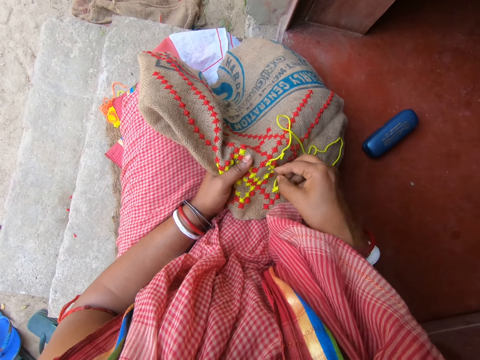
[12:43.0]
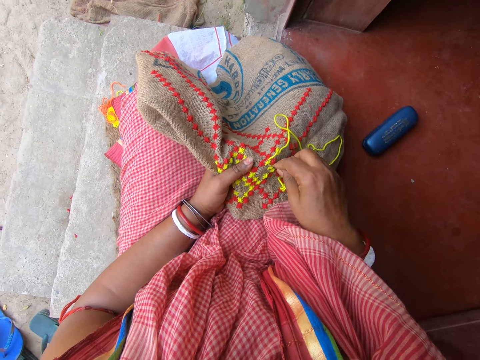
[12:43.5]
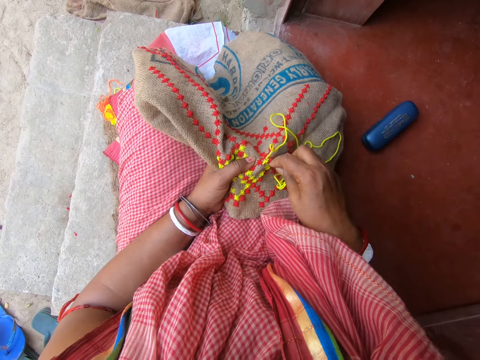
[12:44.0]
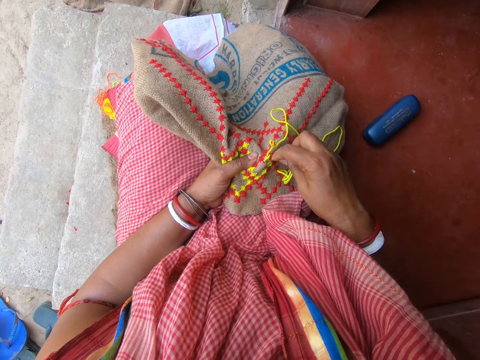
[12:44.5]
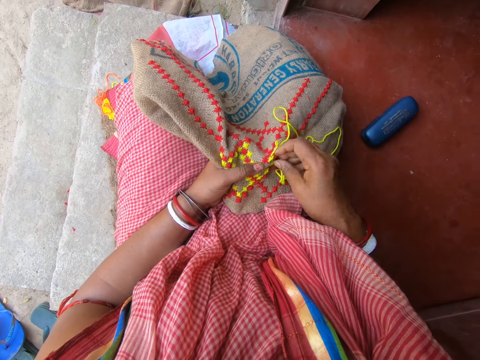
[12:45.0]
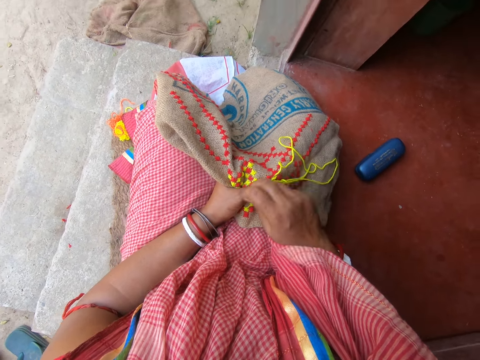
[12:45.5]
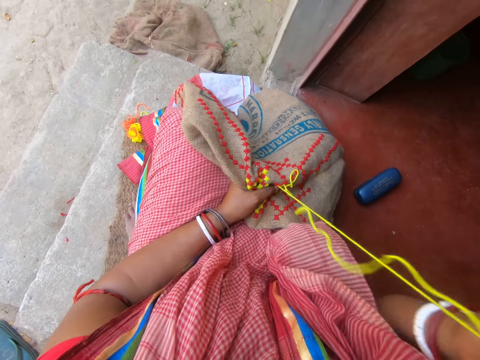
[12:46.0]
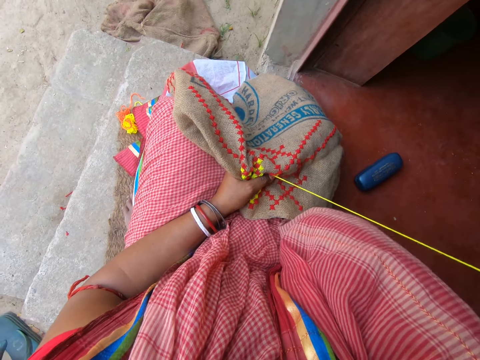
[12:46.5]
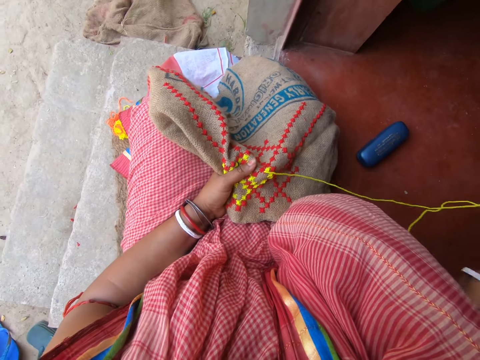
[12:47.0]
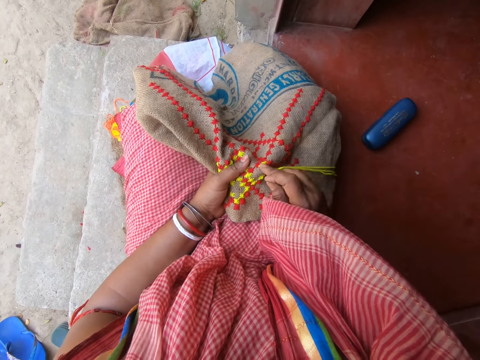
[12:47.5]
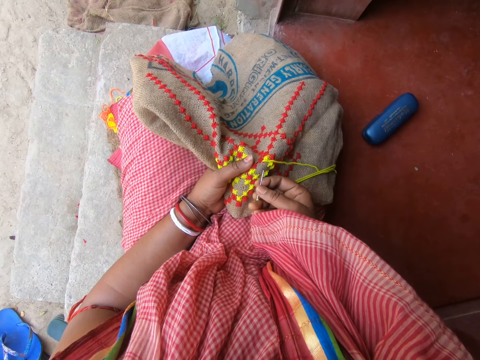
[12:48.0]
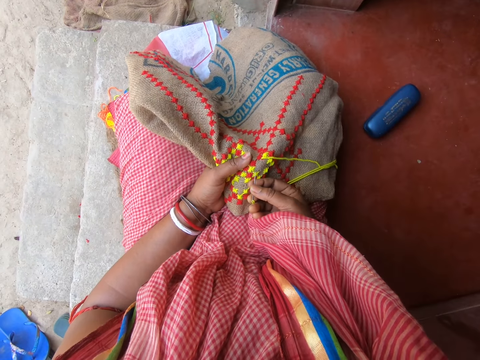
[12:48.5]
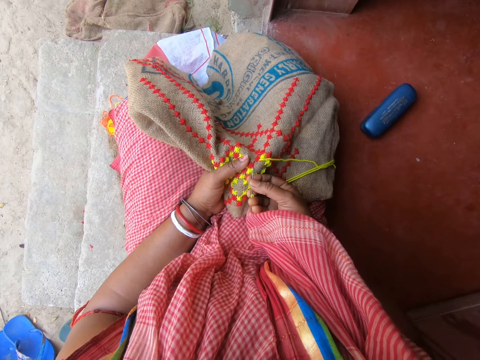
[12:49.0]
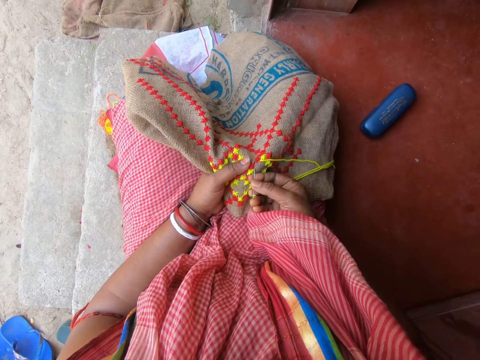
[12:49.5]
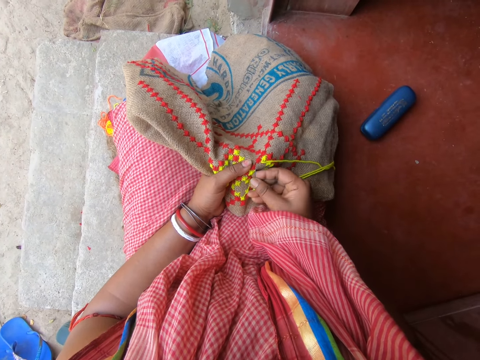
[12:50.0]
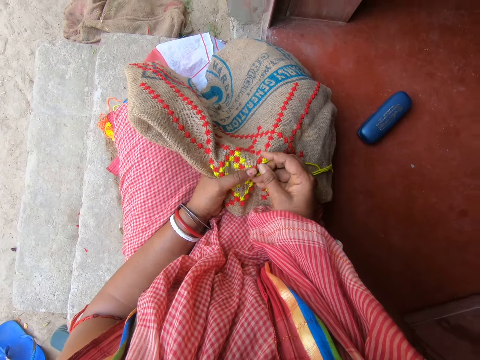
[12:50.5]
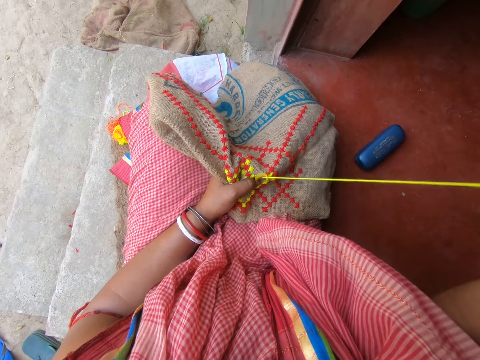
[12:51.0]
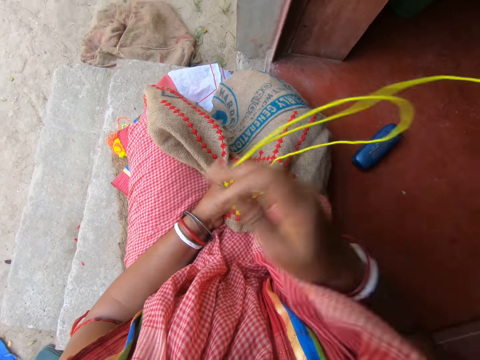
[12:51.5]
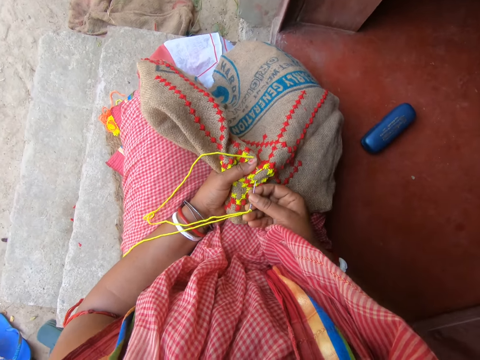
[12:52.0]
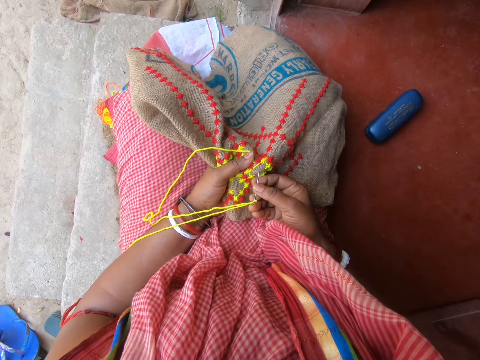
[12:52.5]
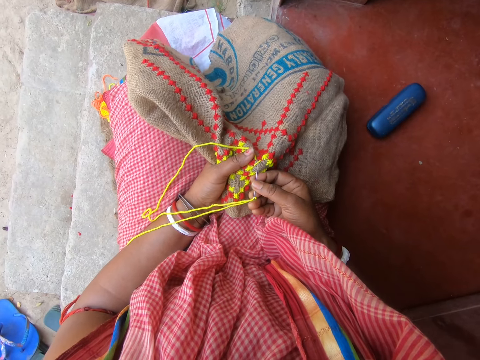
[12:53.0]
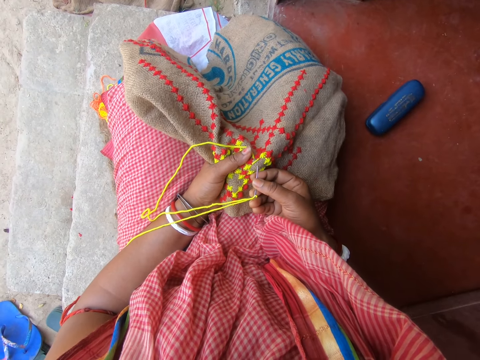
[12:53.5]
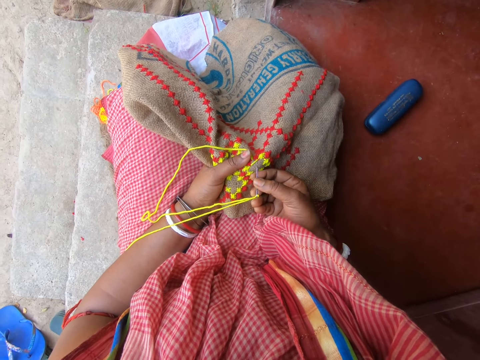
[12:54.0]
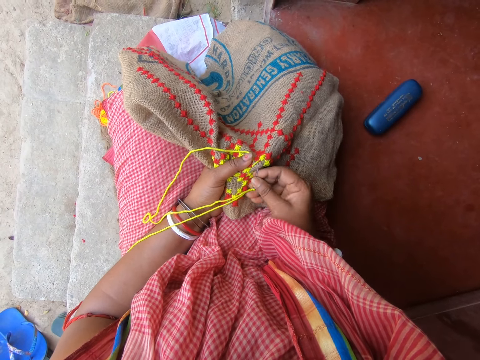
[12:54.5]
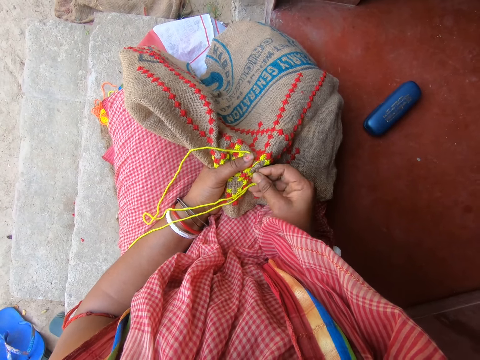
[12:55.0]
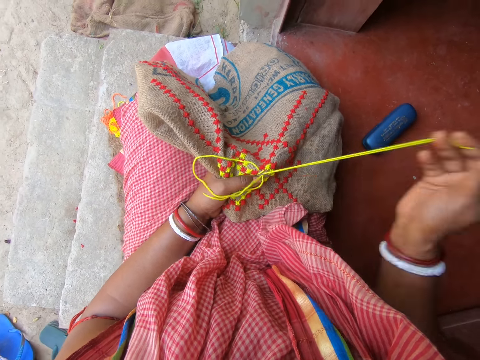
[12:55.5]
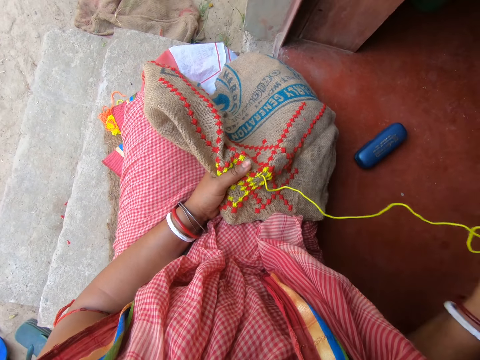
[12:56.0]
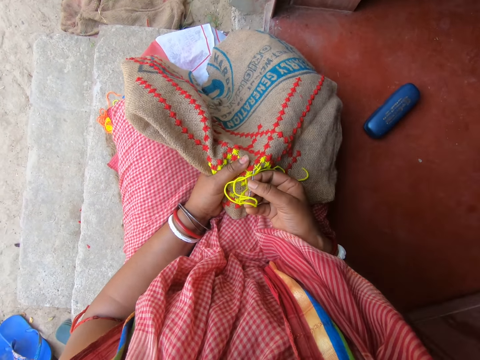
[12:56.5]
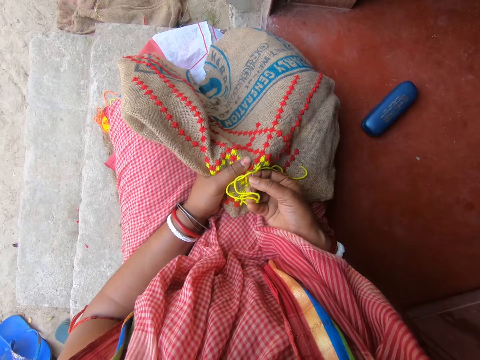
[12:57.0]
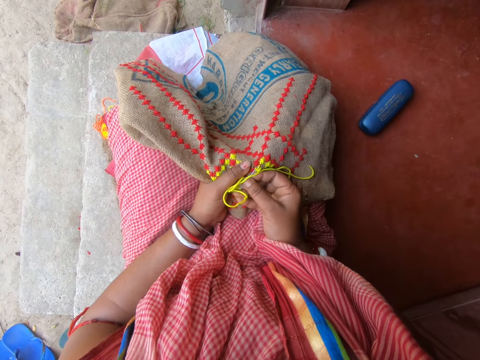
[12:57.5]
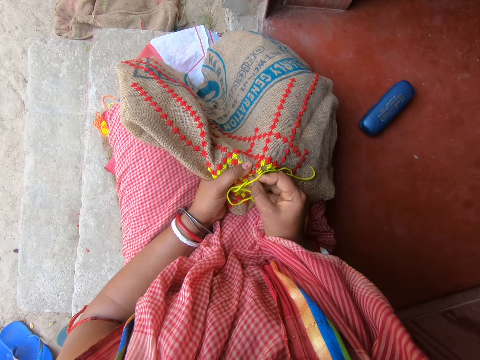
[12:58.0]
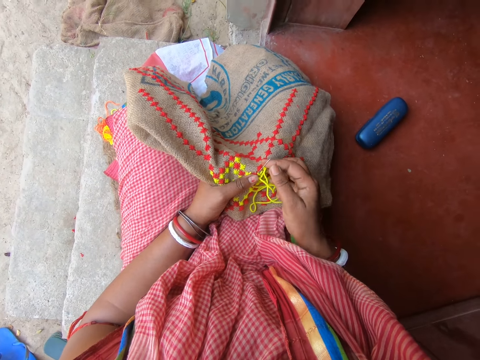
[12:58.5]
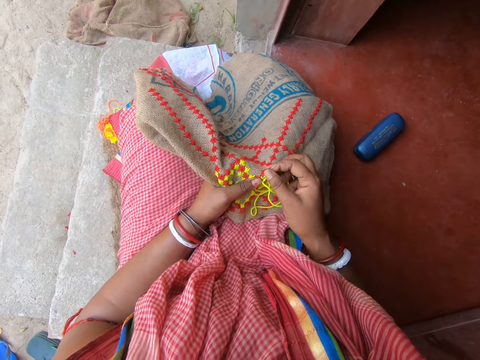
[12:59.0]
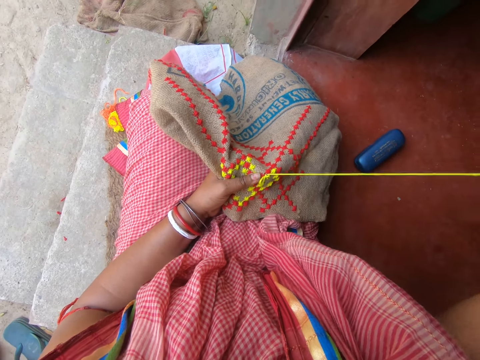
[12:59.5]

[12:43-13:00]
The camera wearer sews a mat with a needle. They sew the mat with the needle repeatedly.

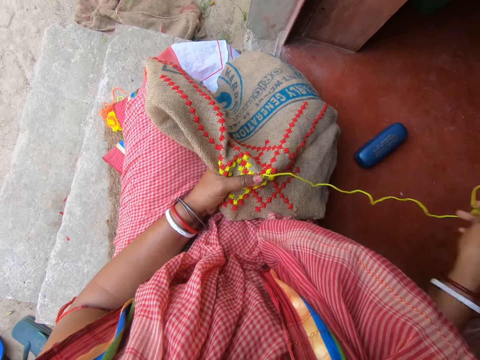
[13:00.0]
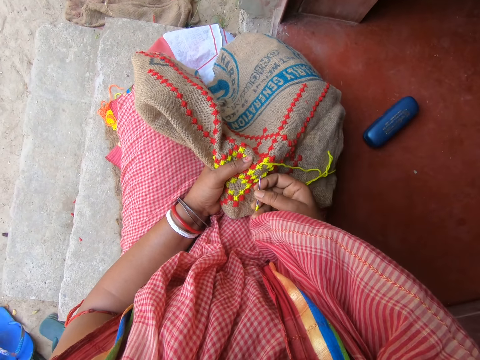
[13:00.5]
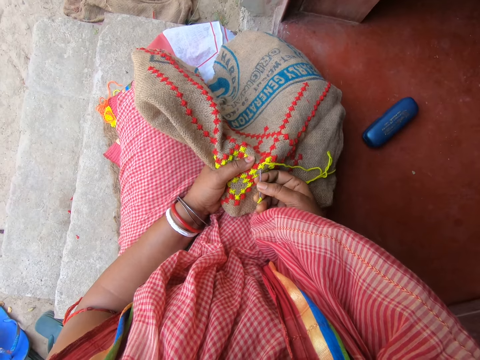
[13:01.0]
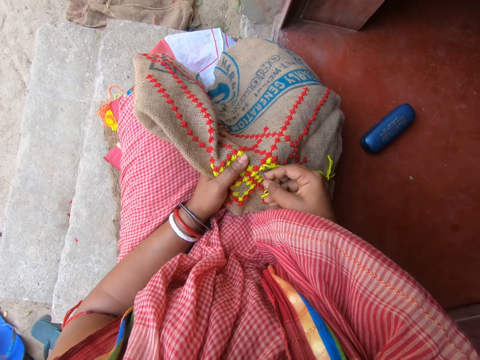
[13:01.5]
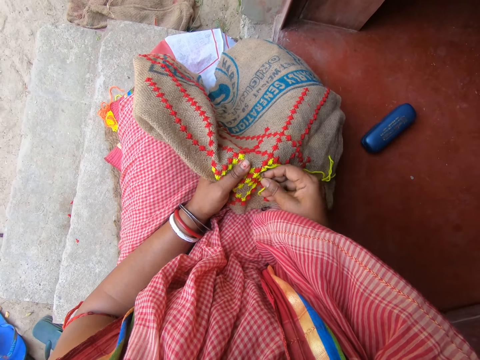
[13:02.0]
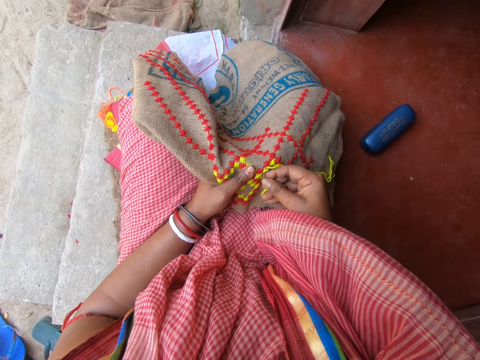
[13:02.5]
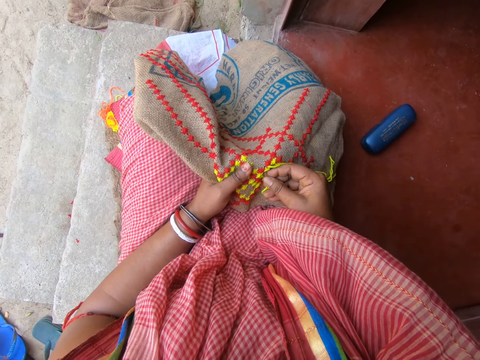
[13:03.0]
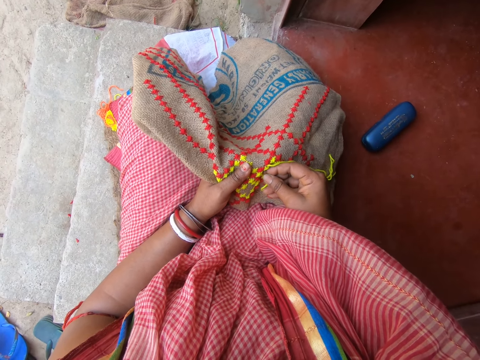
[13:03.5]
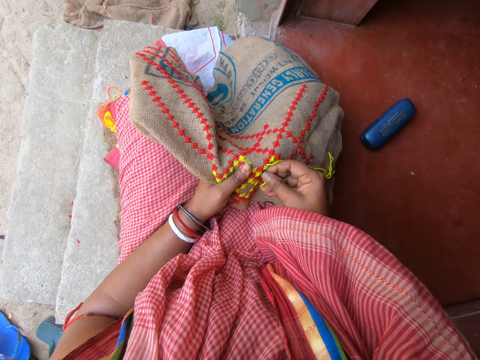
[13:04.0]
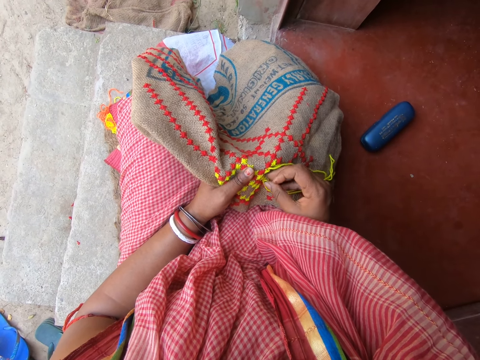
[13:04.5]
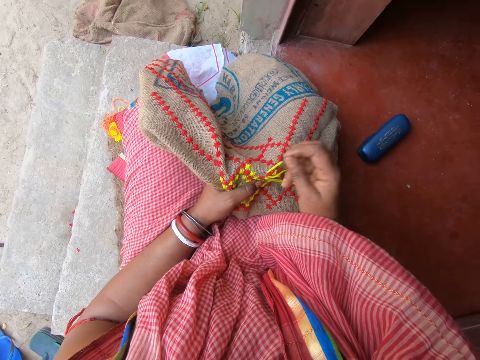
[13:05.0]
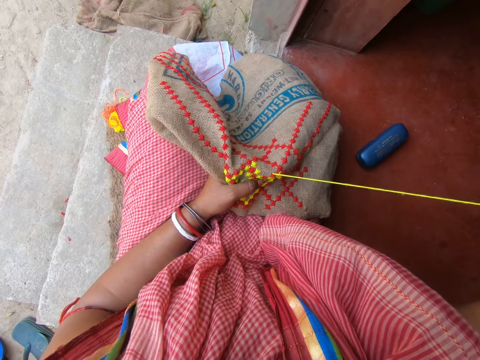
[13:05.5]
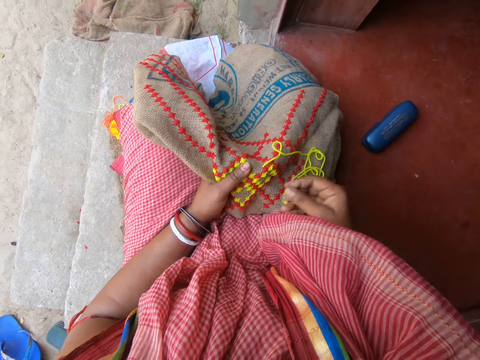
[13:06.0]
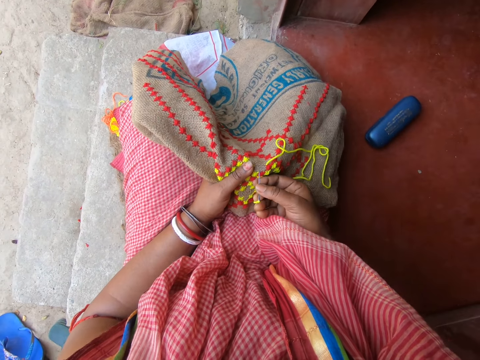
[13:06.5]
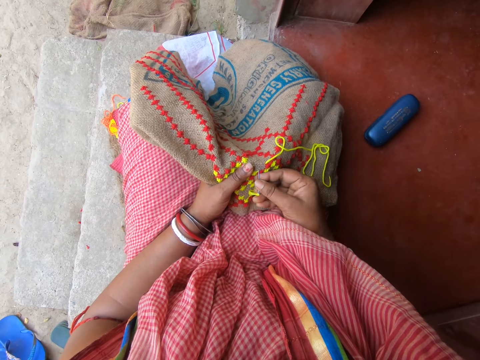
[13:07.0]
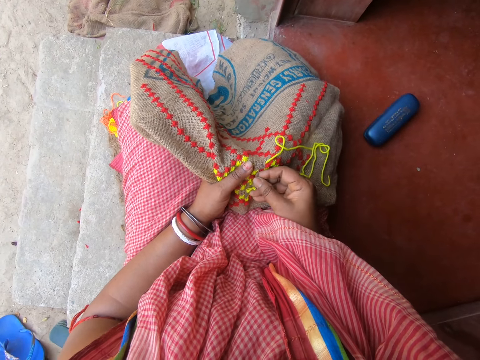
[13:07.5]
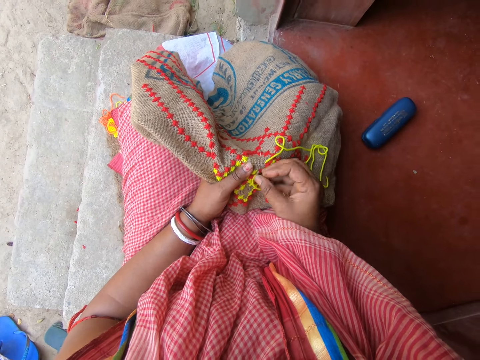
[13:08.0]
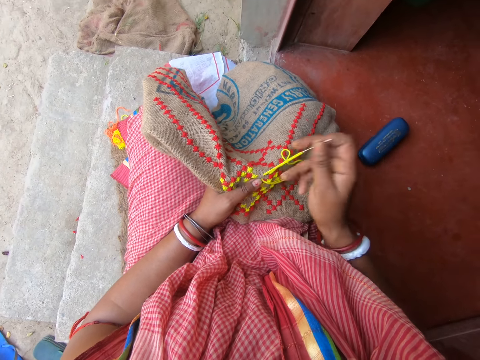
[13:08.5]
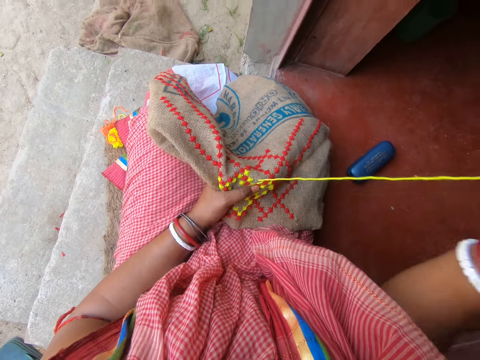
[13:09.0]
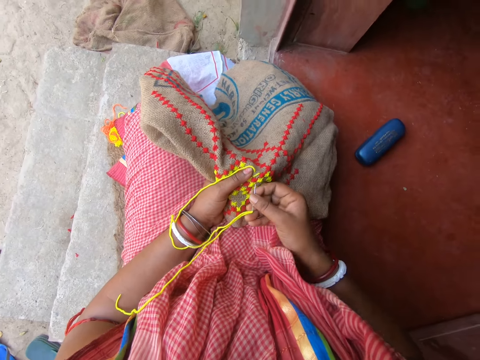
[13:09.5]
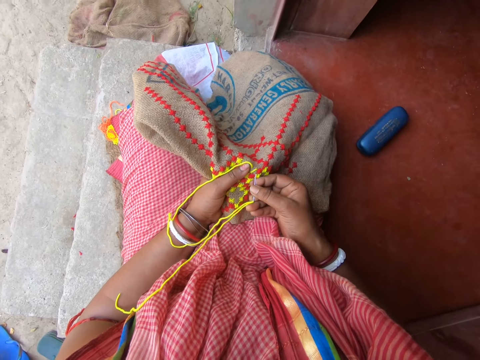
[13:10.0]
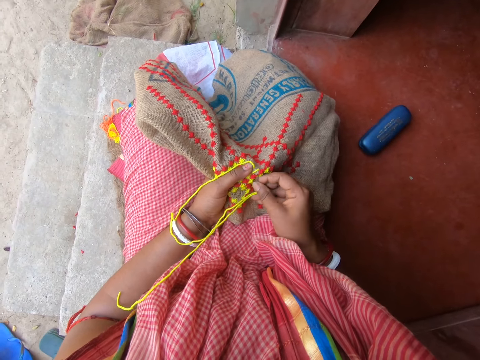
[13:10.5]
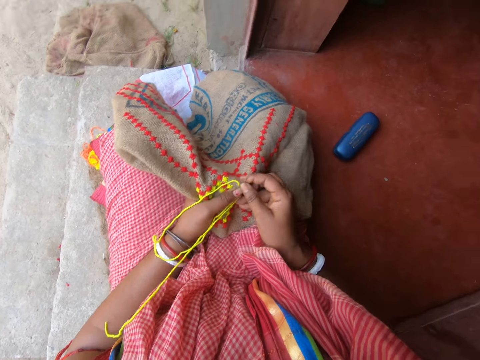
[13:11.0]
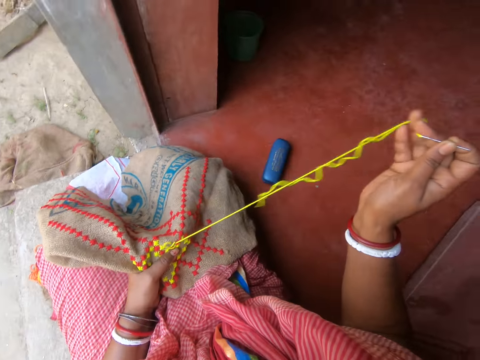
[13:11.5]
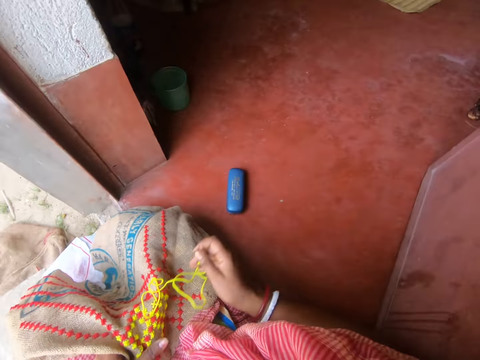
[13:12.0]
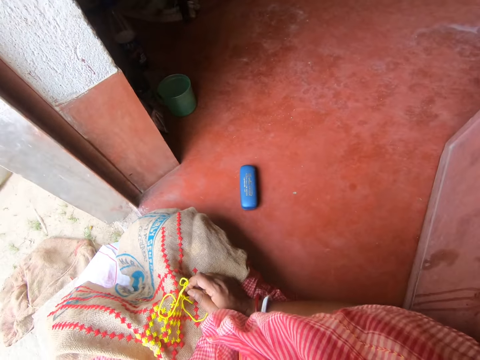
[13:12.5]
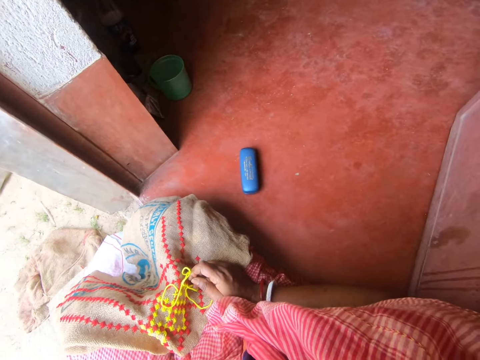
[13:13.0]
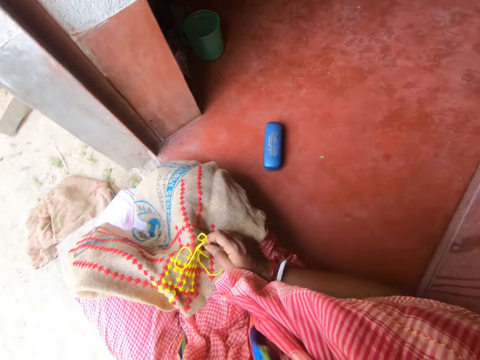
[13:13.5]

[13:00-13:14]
The camera wearer sews a mat with a needle. They sew the mat with the needle repeatedly. They look around.
